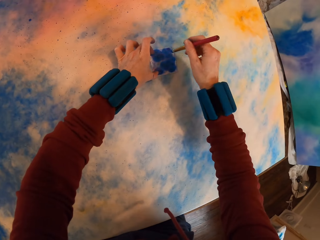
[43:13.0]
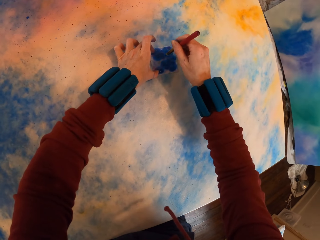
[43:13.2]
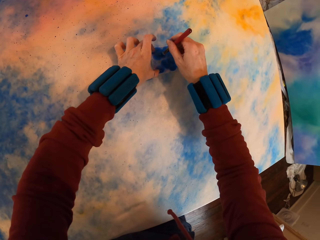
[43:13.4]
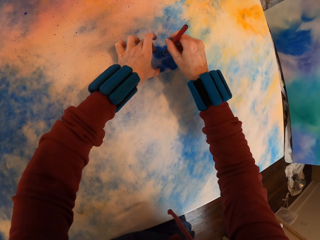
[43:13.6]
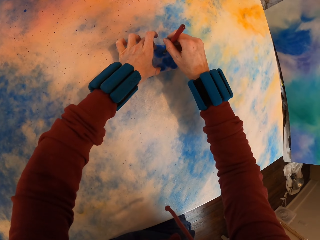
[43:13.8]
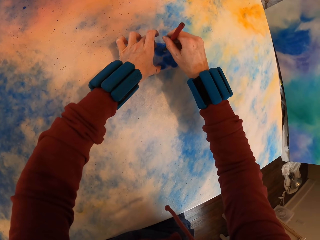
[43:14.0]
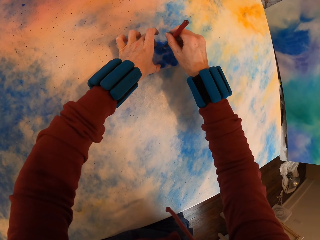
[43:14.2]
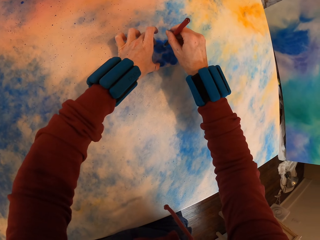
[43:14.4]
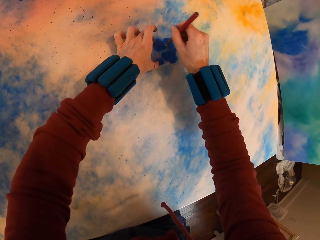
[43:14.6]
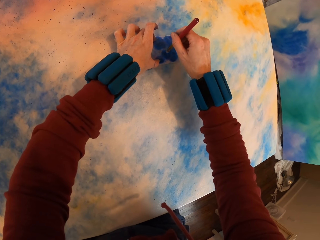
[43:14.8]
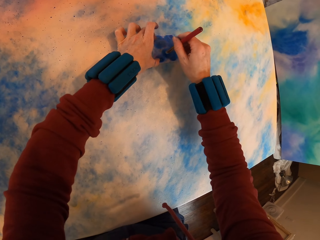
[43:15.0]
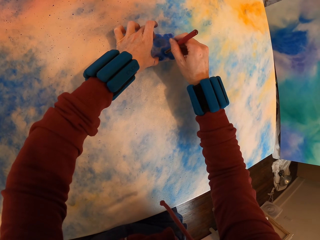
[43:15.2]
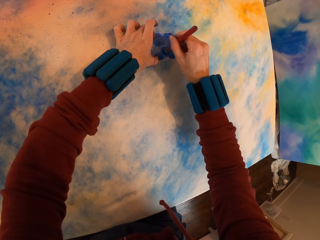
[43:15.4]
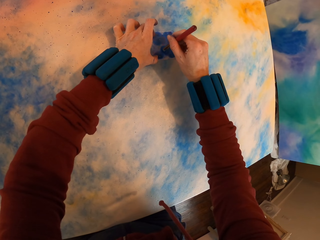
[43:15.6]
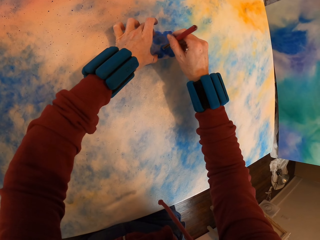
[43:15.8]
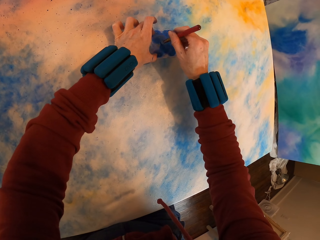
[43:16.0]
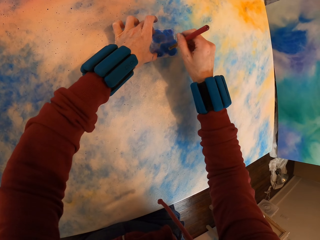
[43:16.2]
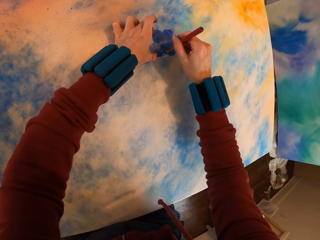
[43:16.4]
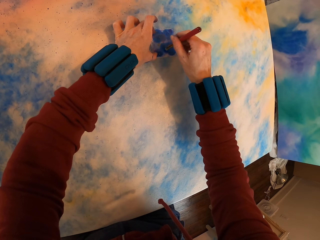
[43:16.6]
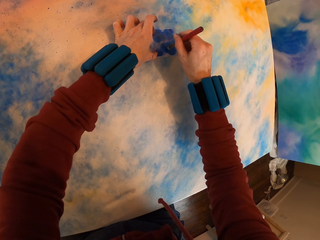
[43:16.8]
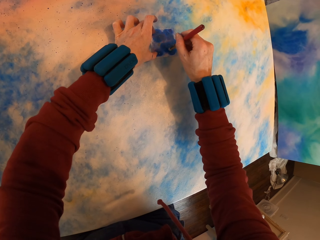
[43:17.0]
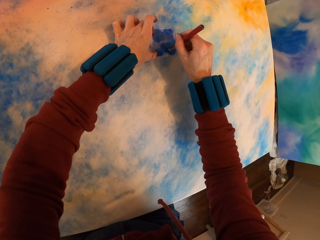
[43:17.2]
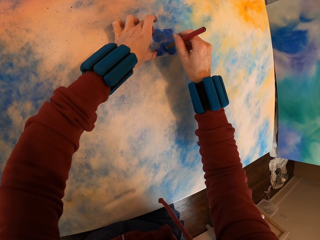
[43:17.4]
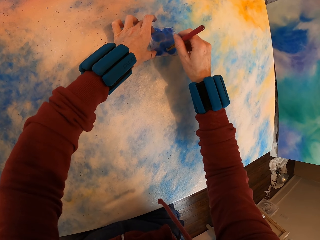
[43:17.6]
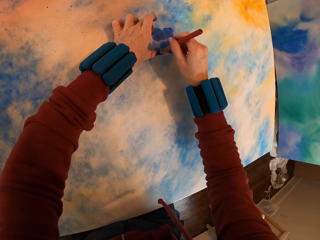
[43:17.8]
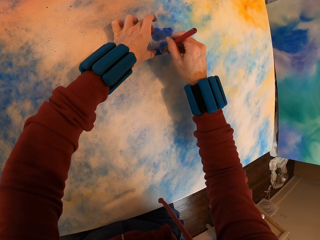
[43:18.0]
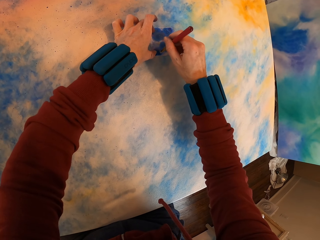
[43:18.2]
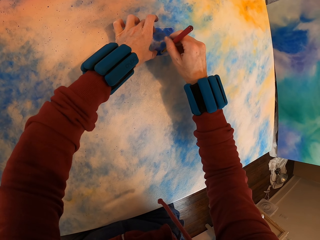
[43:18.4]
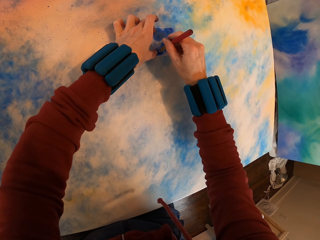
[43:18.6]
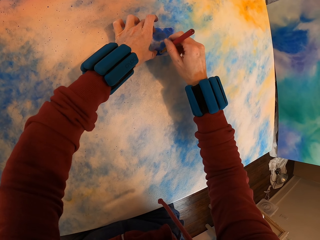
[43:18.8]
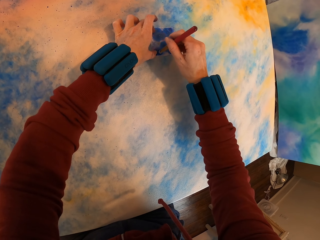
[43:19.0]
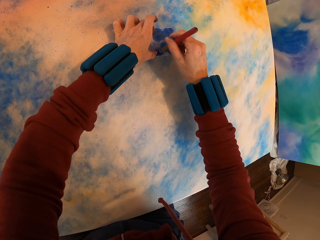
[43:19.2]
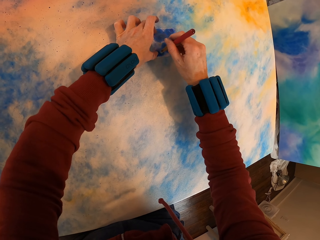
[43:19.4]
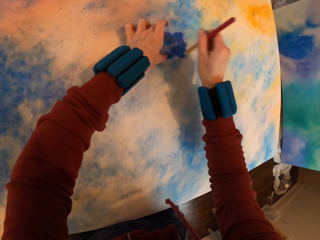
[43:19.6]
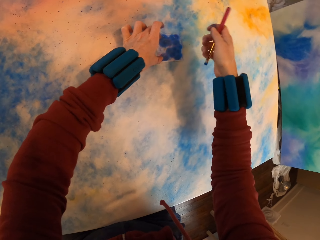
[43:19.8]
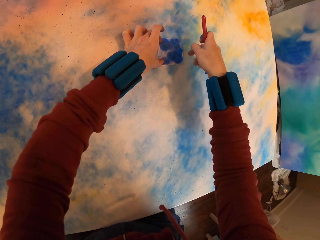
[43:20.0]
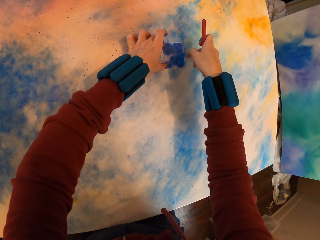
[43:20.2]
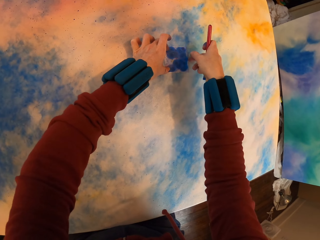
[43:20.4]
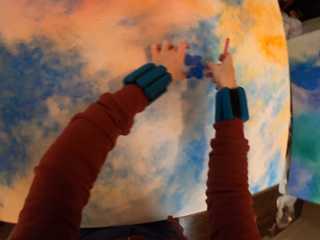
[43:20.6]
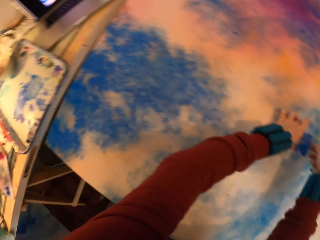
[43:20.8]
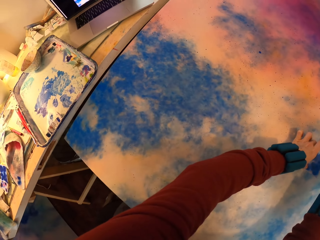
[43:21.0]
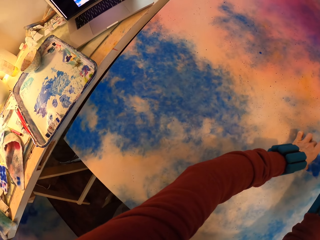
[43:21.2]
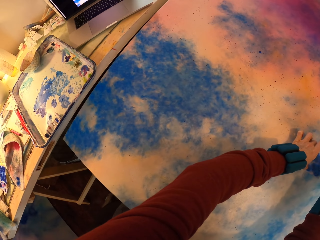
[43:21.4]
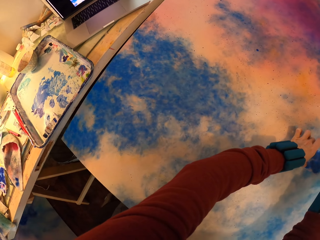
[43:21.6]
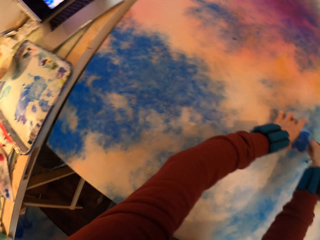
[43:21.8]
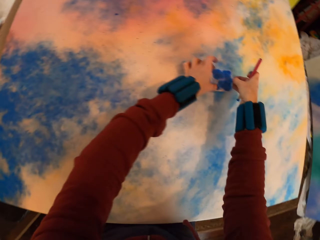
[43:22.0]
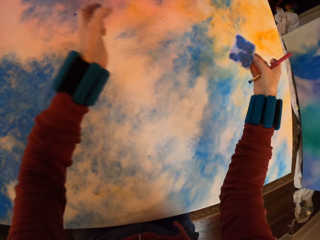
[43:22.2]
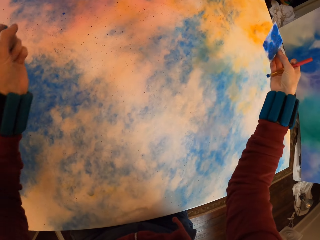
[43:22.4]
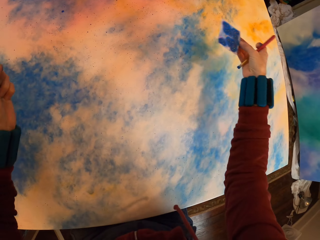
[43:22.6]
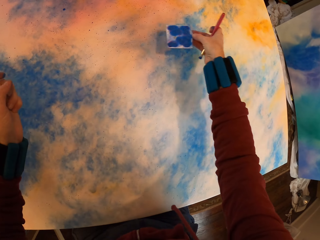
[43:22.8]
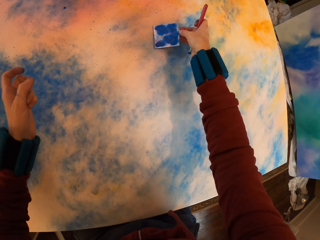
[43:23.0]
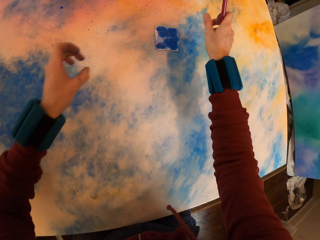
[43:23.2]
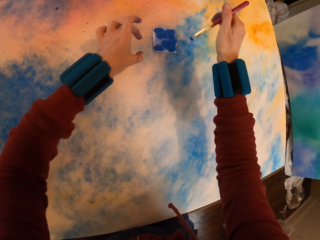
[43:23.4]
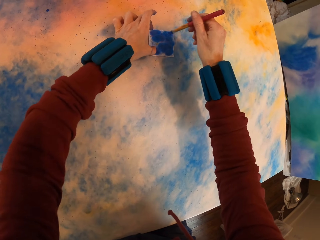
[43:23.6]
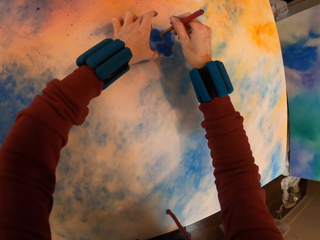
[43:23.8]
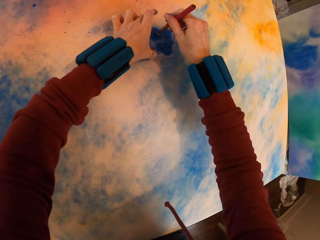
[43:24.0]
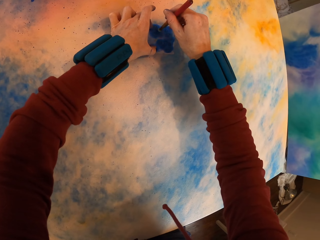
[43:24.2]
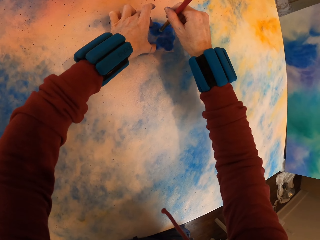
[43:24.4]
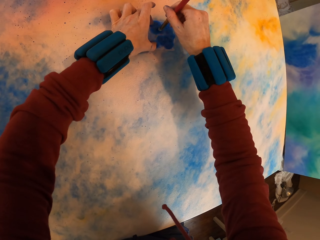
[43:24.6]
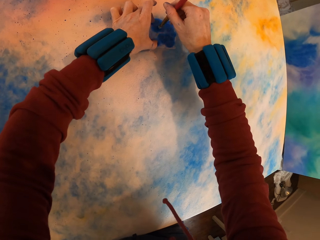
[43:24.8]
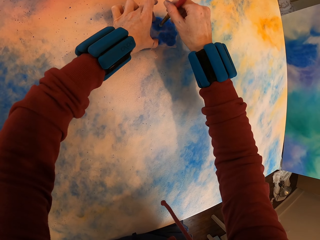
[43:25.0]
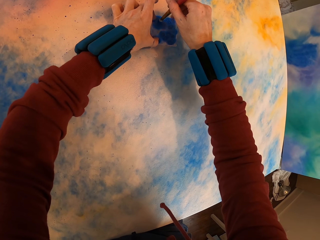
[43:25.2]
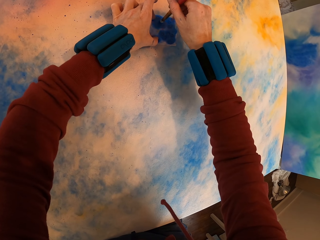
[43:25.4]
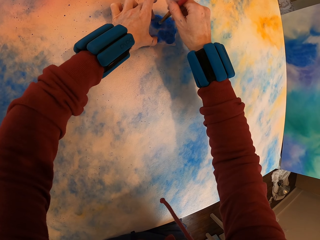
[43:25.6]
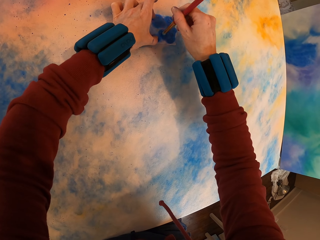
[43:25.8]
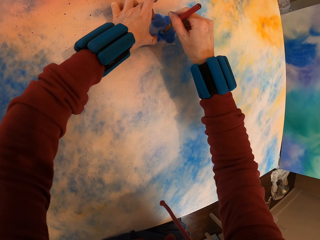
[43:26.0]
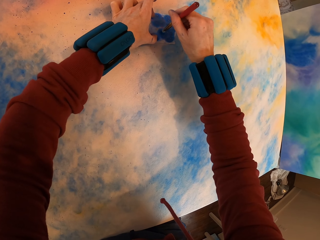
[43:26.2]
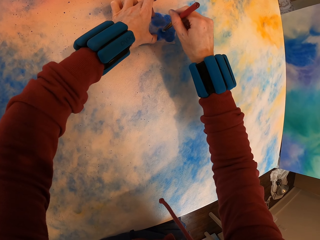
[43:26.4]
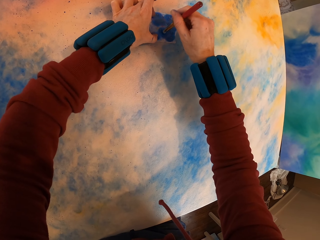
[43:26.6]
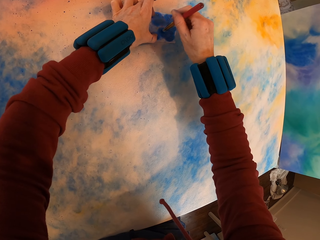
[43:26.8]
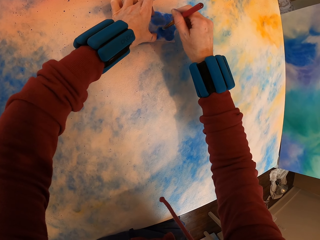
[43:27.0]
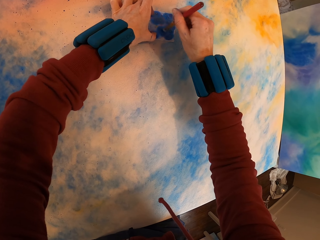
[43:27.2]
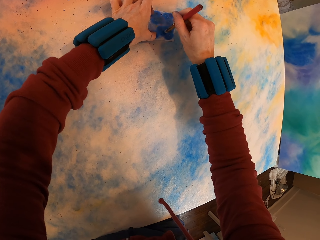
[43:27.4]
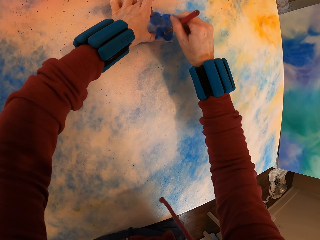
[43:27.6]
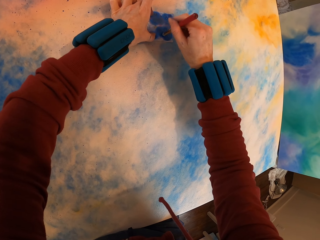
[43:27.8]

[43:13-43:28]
The camera wearer lifts the paper, places the paper on the canvas and paints the canvas.

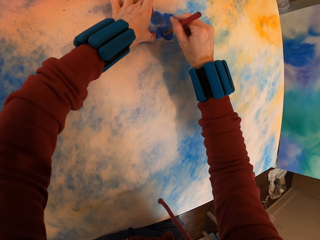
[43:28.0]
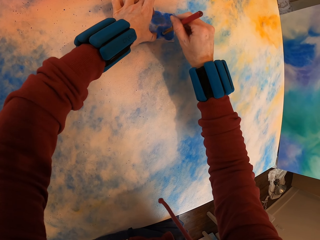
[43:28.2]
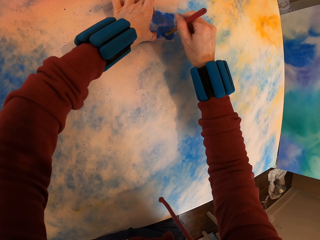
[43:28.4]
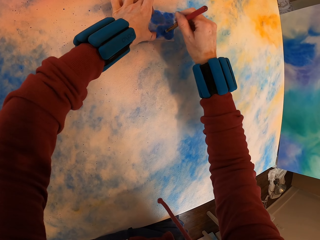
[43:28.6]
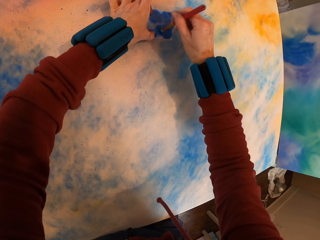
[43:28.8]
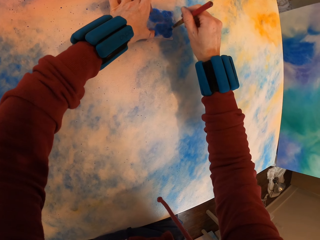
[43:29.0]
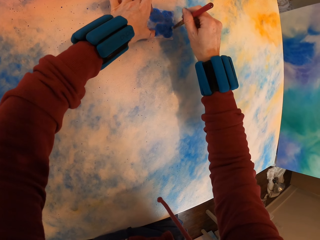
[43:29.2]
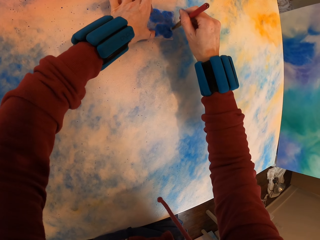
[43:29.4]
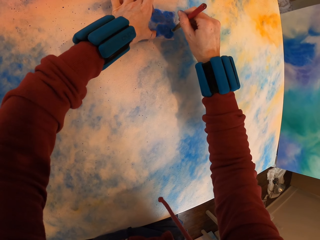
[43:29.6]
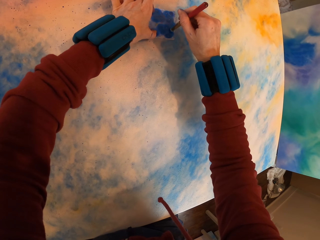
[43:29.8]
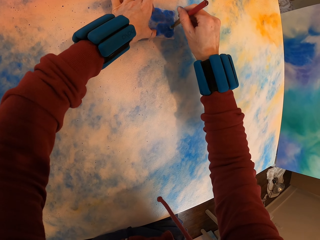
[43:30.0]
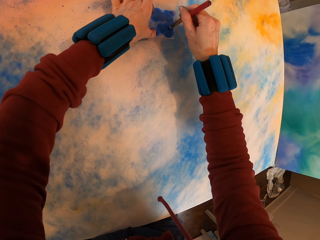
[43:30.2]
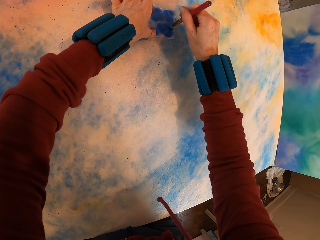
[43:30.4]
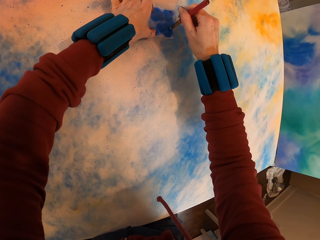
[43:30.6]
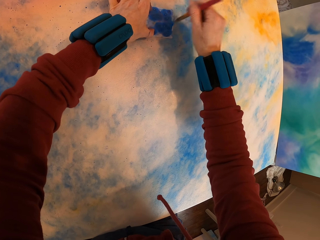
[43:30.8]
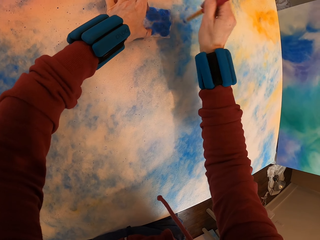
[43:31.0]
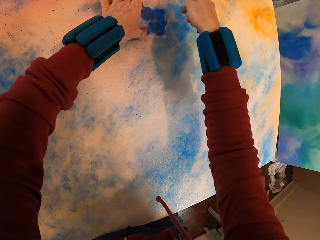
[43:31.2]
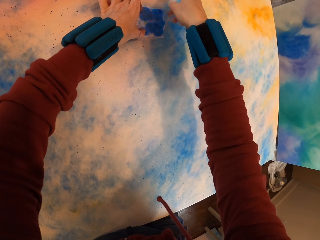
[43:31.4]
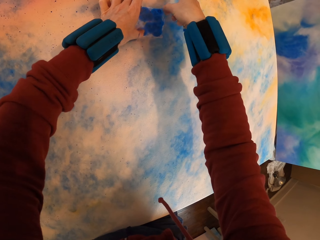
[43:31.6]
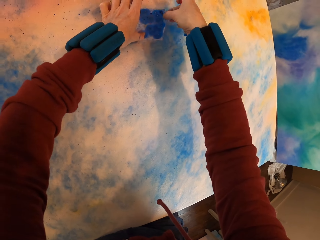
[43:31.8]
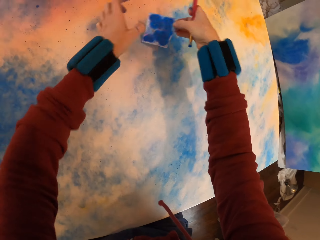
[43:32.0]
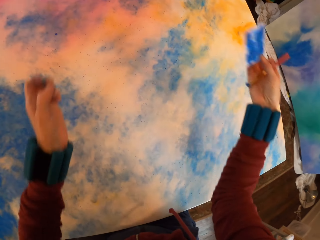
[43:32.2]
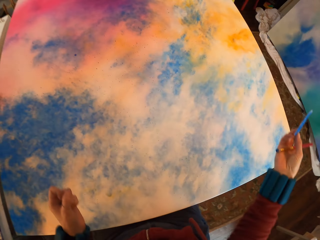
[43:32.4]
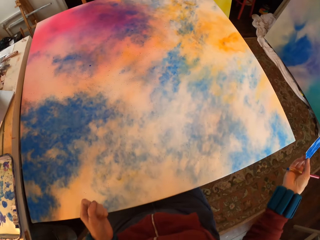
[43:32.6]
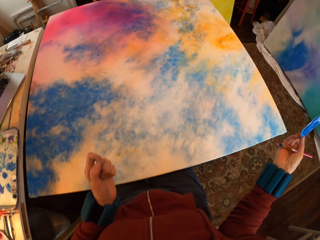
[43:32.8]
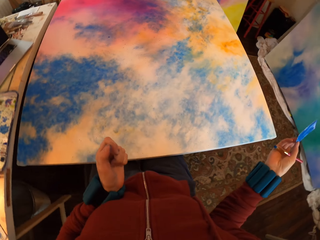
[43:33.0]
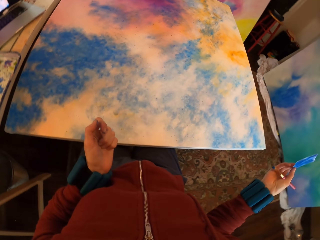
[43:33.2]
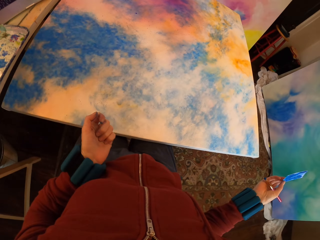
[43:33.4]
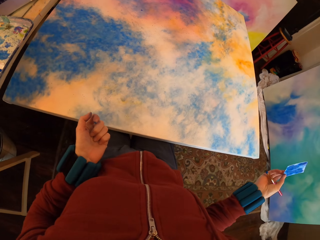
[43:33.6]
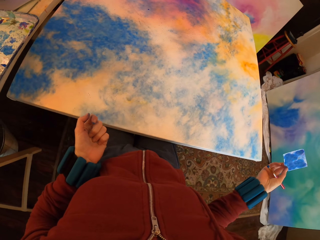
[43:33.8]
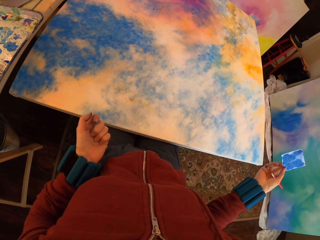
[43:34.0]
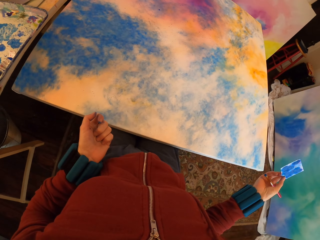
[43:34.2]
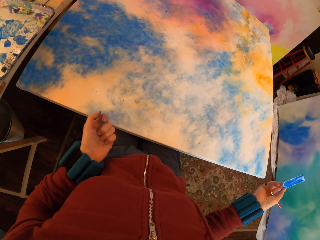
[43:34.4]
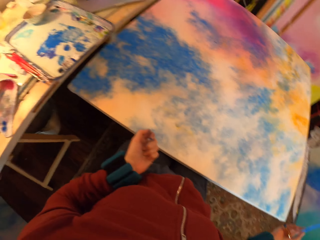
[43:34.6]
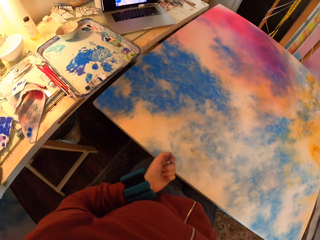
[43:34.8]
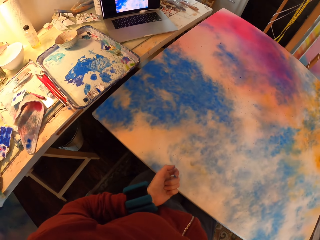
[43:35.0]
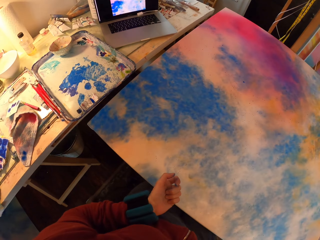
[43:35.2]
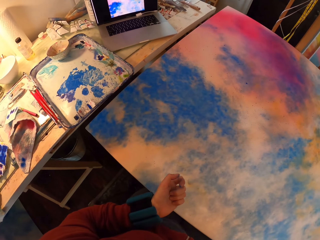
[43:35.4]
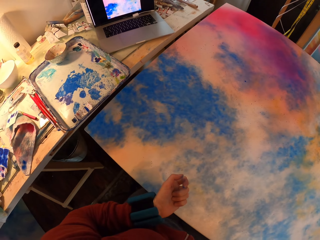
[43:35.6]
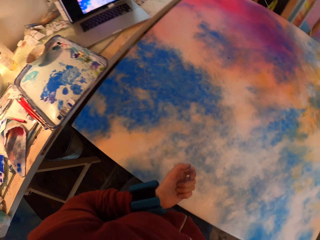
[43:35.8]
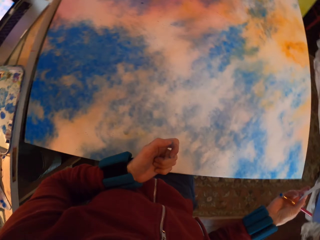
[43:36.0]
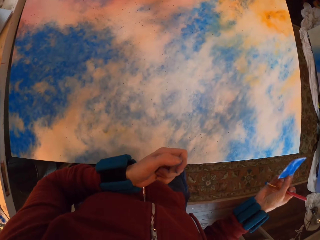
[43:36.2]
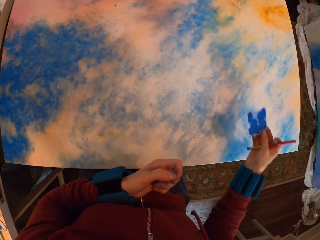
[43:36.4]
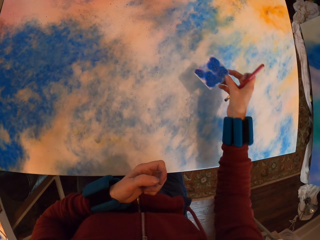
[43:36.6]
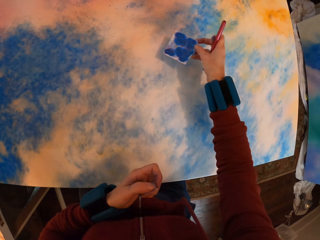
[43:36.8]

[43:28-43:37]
The camera wearer looks at the painting. They lift the paper. They look around.
